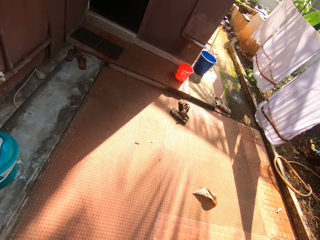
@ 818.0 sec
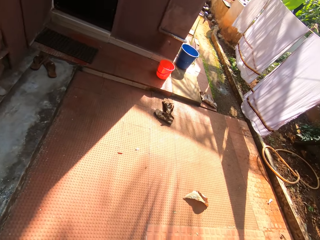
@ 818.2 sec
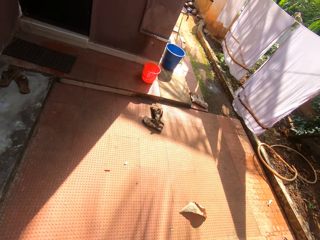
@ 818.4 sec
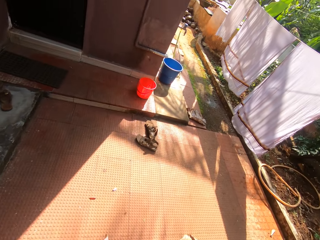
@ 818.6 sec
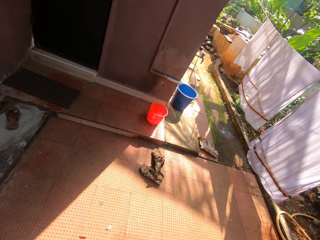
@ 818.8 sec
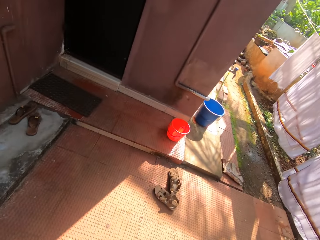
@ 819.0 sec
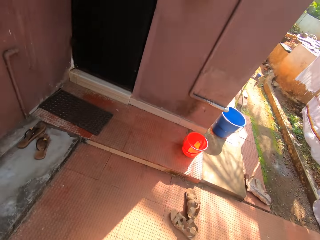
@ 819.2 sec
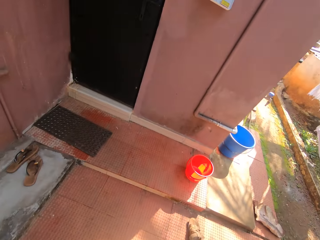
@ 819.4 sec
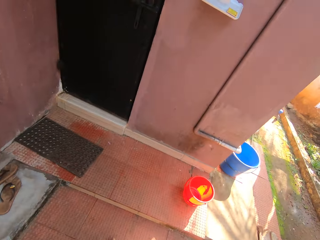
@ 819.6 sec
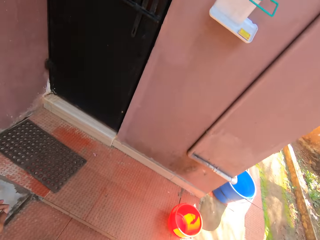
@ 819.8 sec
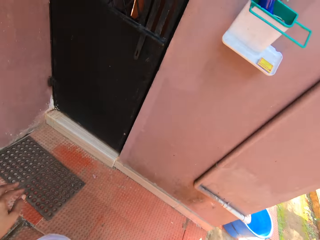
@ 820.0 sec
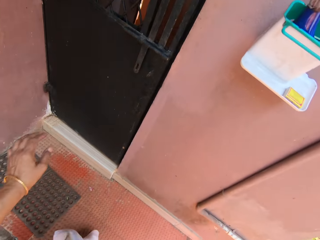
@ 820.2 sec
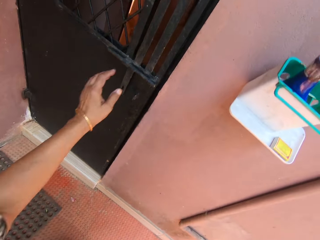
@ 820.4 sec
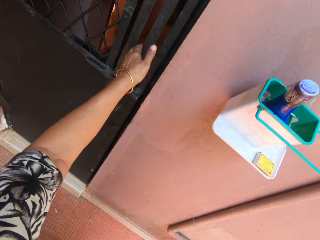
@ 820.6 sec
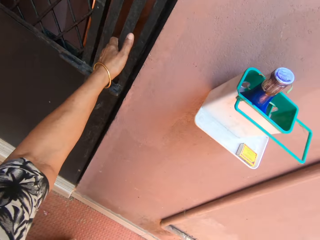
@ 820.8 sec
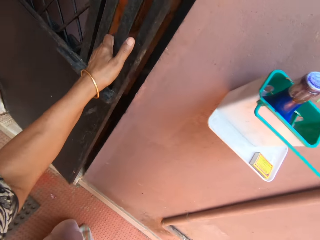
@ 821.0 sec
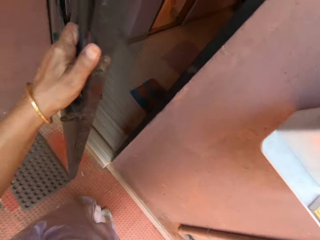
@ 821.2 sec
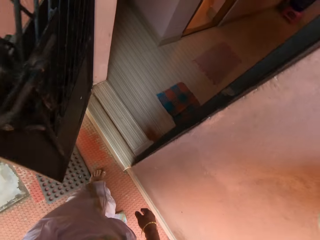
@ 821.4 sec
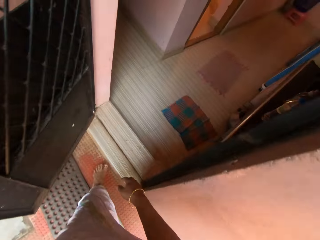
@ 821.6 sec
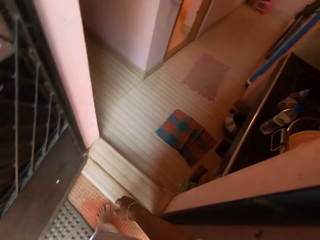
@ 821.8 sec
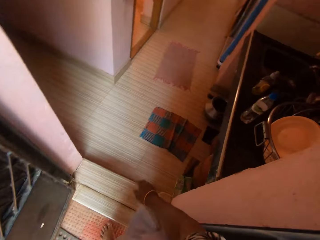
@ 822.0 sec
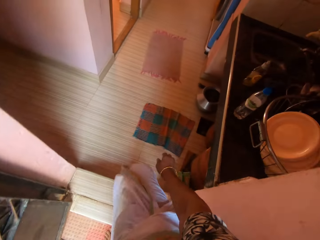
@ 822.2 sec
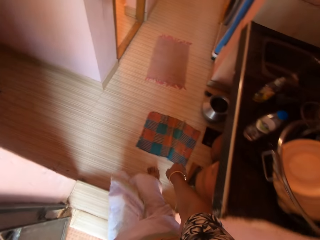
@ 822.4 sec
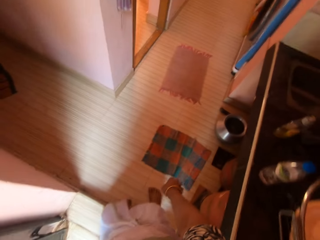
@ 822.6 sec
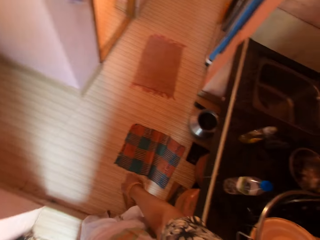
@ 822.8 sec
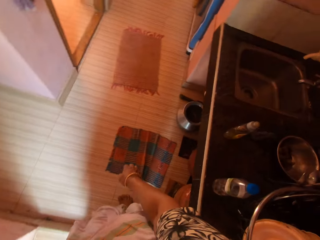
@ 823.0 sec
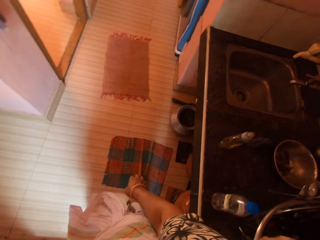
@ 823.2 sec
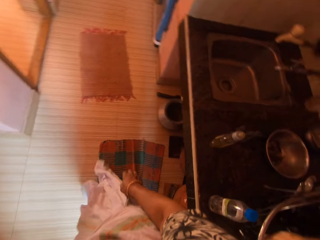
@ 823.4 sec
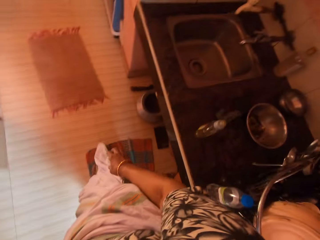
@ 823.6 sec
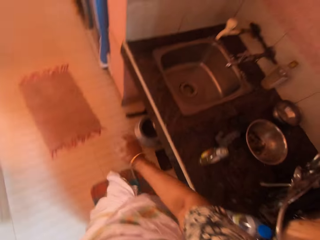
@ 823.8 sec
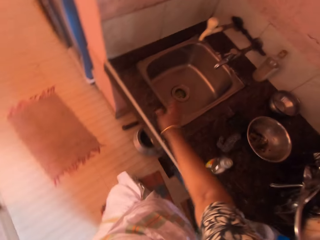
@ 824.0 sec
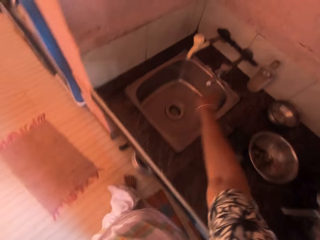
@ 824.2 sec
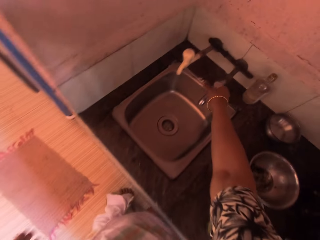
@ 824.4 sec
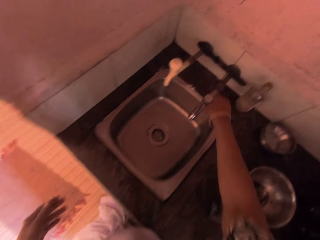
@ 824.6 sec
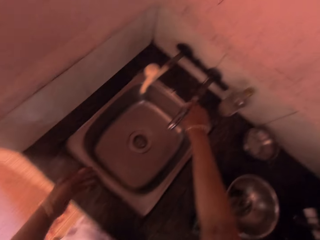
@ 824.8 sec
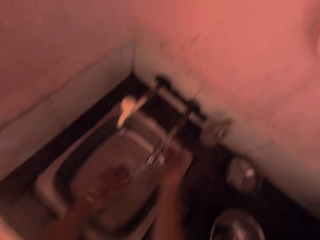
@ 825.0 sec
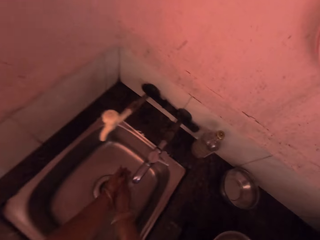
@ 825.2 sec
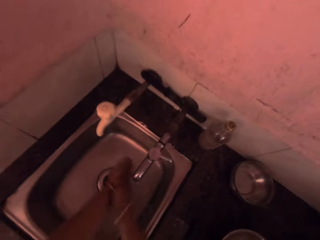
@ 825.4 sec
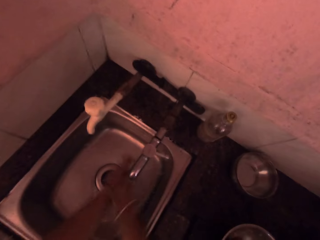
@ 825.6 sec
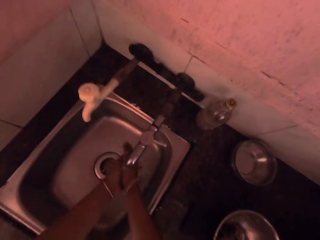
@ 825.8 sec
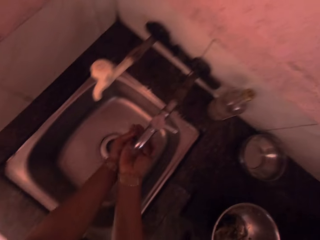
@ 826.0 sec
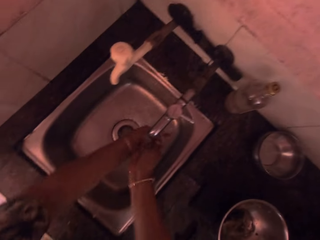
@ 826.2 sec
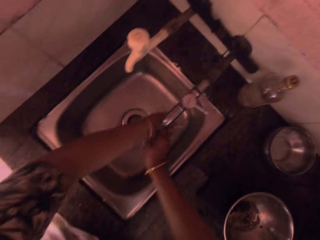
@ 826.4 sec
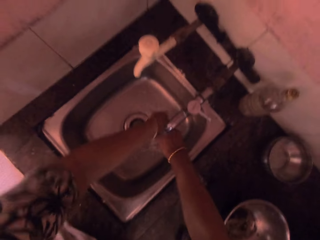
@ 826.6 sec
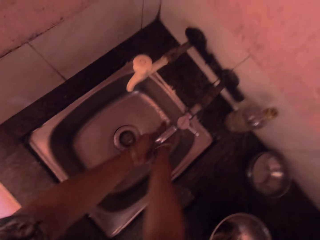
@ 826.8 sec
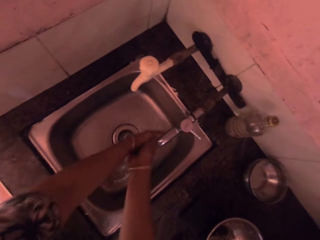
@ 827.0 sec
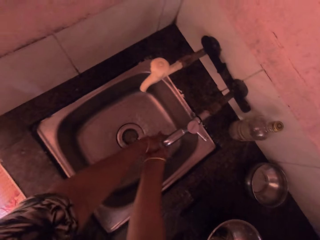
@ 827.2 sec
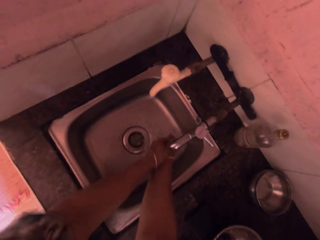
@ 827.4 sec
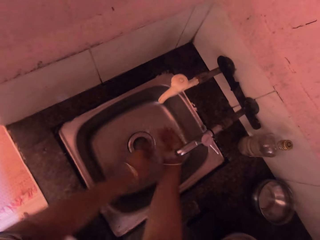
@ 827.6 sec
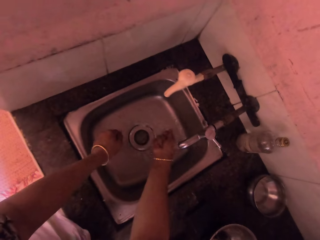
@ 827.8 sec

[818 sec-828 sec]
The camera wearer opens a door with her left hand. She enters the house. She opens a tap with her right hand. She rinses her hands at the tap in a sink.

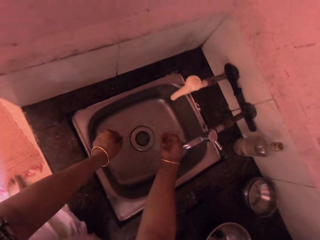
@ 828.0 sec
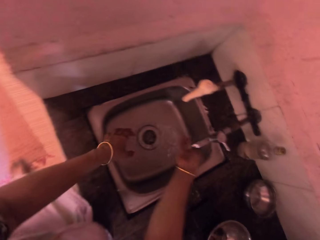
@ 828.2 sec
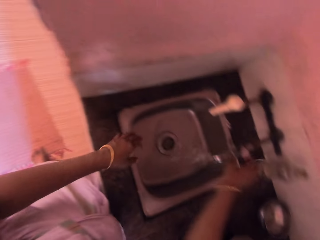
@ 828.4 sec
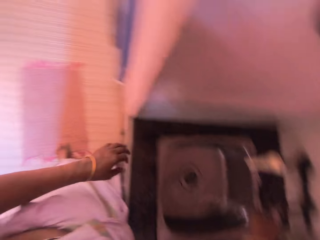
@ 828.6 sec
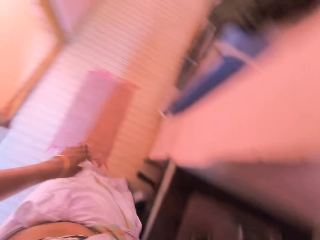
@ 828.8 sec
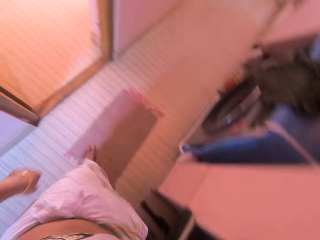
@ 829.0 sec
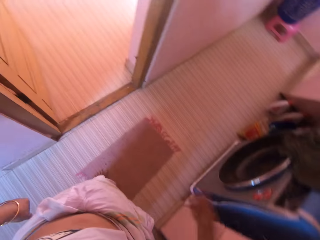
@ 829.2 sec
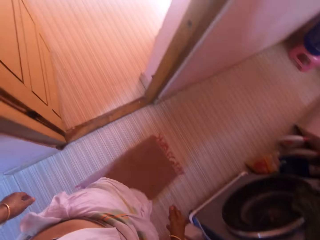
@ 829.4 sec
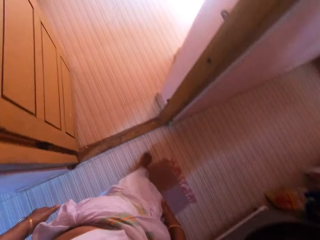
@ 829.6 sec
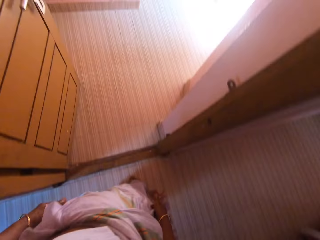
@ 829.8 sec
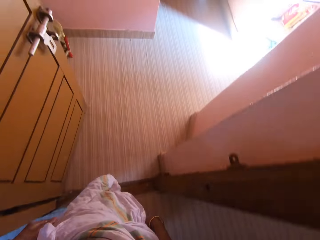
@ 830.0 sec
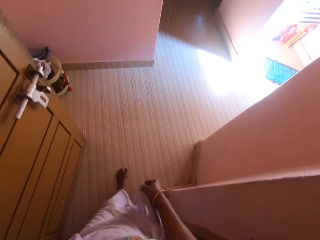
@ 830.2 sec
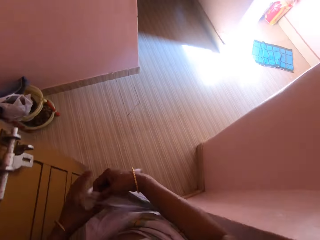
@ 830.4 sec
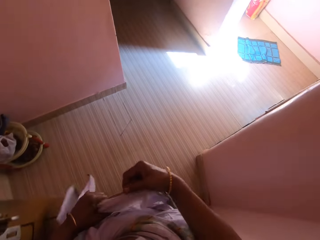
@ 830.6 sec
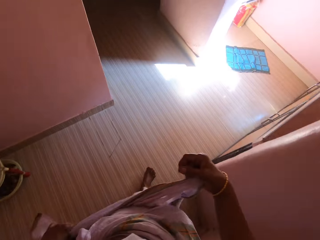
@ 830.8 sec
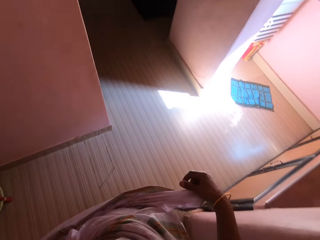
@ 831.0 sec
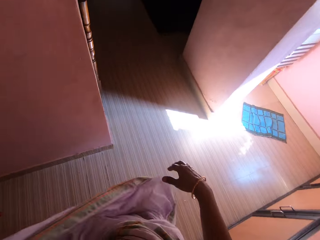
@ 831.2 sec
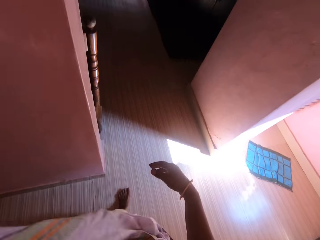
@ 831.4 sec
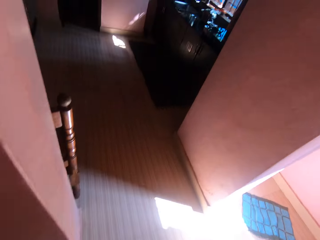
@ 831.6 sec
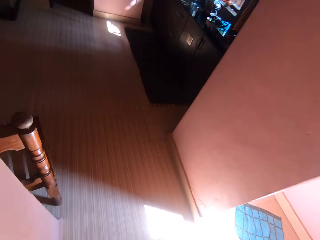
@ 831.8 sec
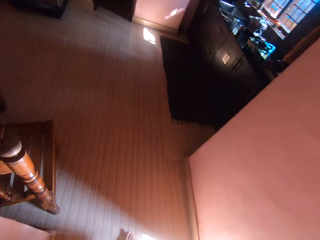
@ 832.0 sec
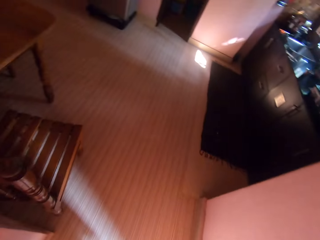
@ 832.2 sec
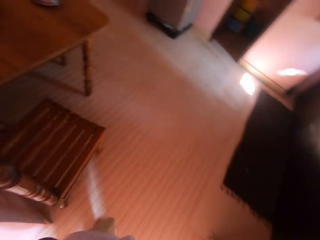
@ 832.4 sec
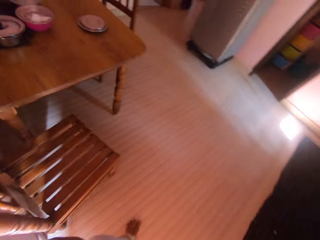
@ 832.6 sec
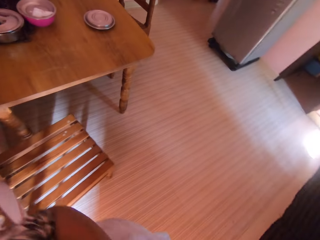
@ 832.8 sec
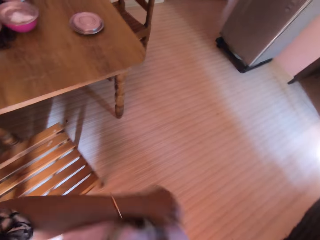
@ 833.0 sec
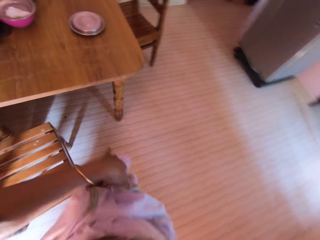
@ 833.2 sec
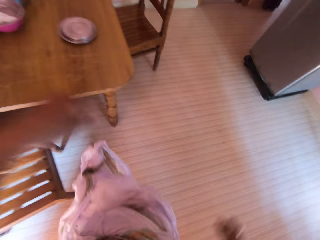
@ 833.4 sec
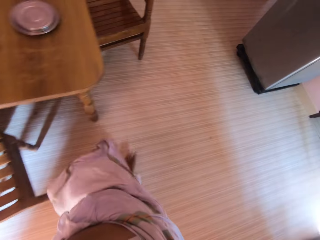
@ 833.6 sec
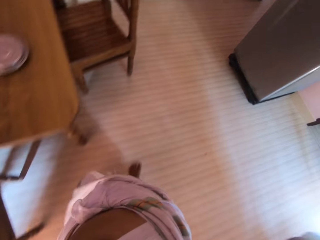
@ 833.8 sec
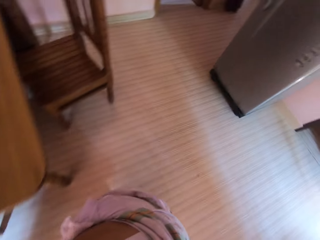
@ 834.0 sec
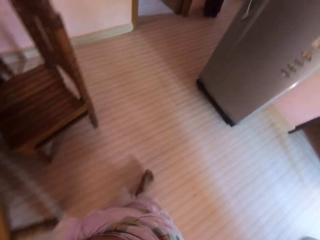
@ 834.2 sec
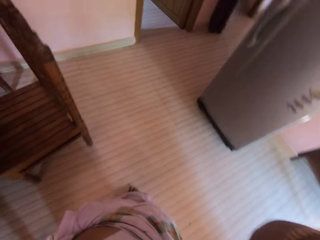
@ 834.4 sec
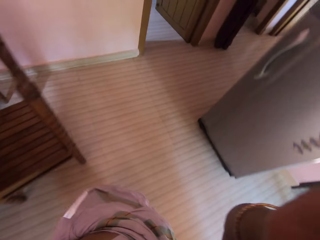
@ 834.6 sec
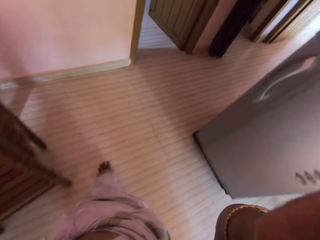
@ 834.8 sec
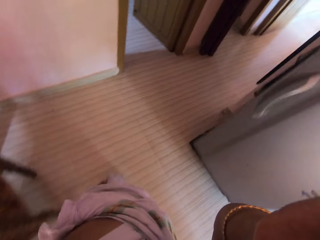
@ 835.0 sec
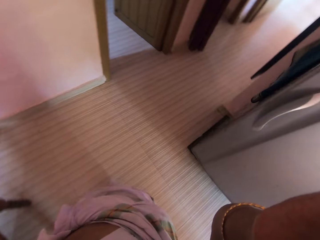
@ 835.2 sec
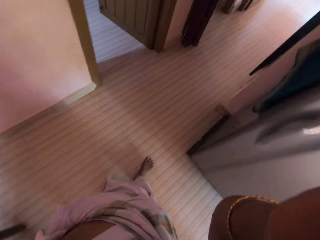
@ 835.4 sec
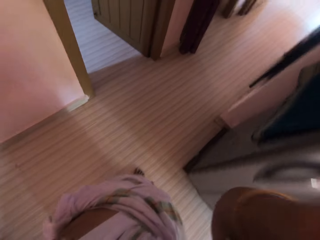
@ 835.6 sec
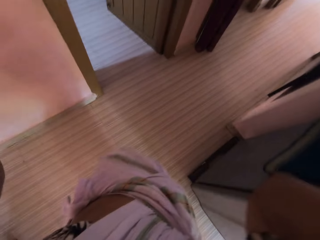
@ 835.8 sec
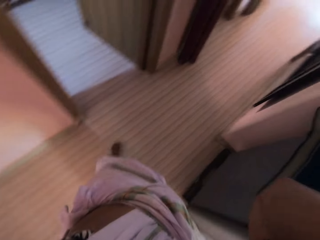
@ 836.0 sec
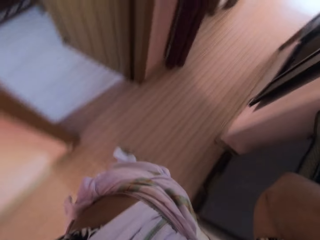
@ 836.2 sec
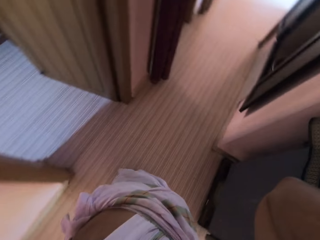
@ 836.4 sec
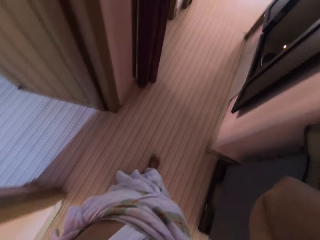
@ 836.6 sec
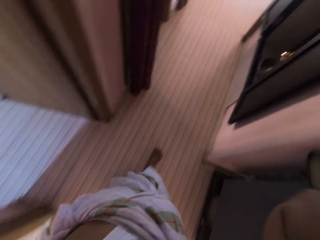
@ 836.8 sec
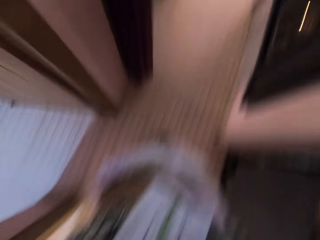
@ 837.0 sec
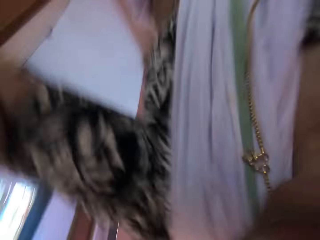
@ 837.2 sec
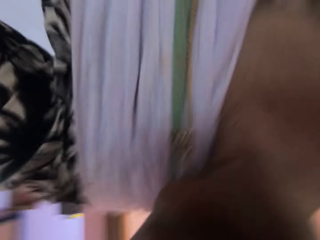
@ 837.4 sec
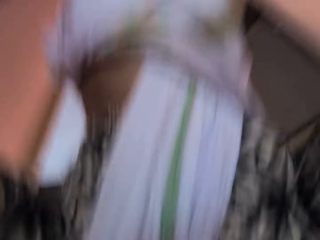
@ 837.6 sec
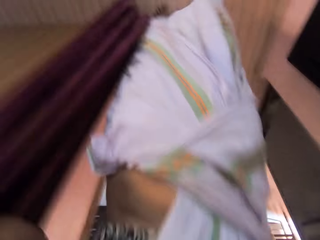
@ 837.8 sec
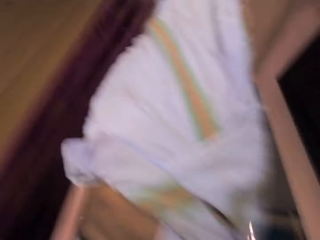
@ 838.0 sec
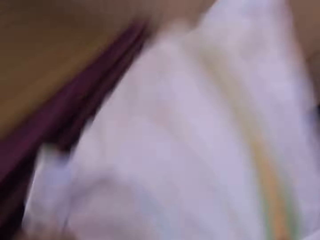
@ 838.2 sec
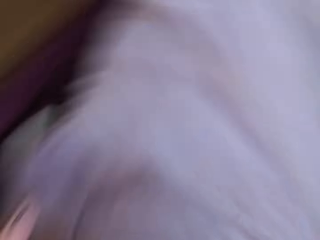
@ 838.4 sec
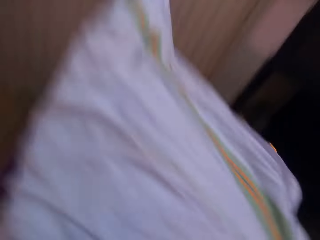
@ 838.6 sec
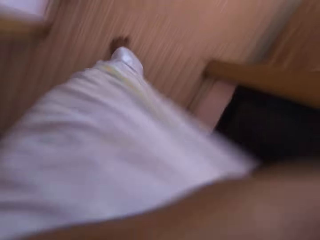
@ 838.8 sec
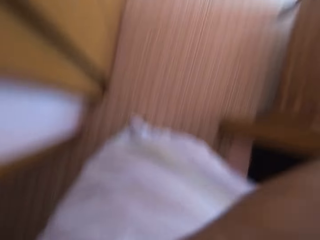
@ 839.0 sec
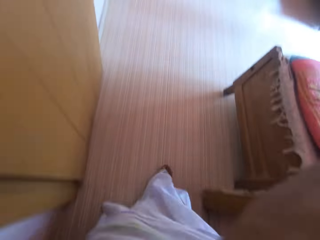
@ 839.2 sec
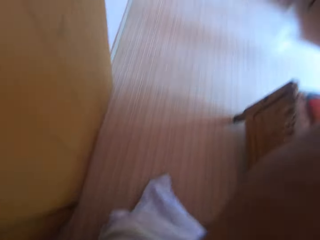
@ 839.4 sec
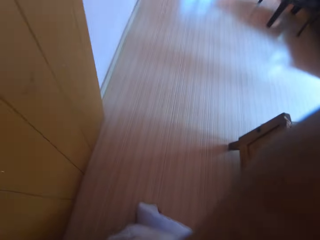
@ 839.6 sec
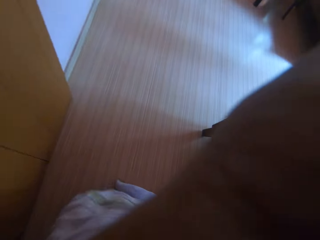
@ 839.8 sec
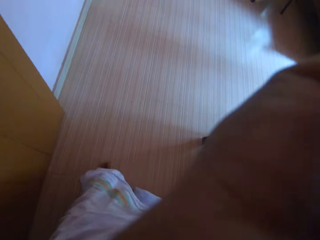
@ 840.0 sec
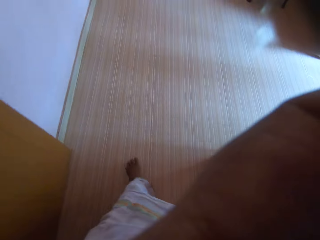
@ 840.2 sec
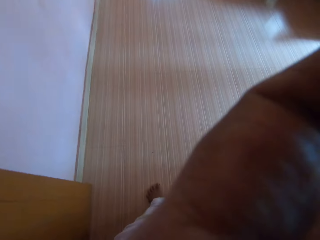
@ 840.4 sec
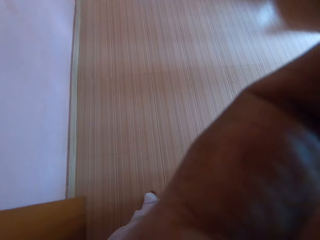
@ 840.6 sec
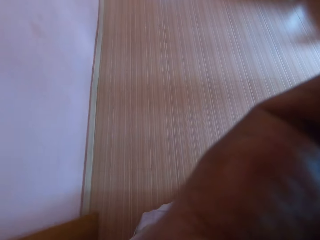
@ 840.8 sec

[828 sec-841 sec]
The camera wearer turns off the tap with her right hand. She looks around the house and walks around the house. She holds her sari with her right hand. She holds her sari with both hands. She moves her hands upwards. She walks around the house again. She adjusts the camera on her head with both hands.
